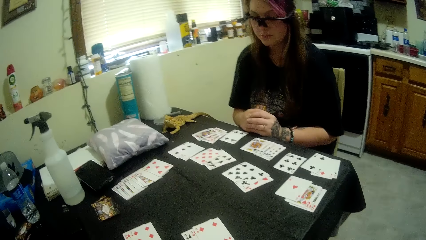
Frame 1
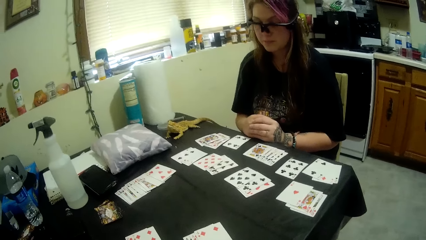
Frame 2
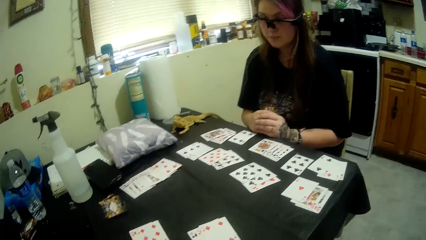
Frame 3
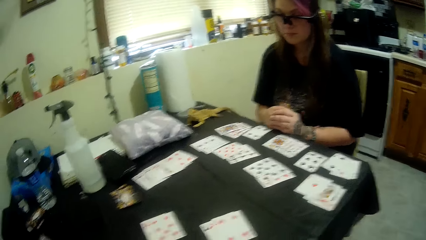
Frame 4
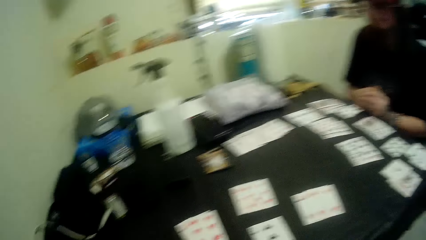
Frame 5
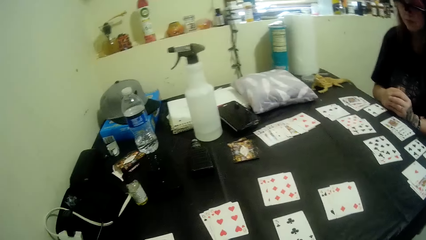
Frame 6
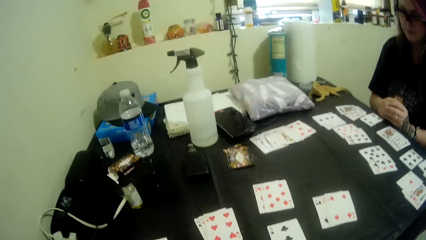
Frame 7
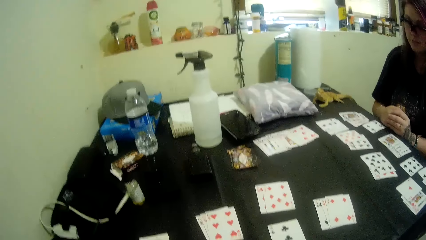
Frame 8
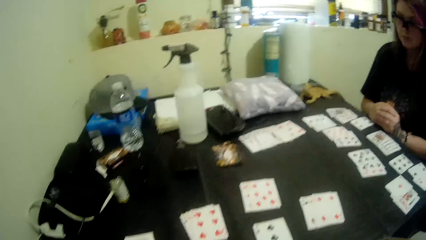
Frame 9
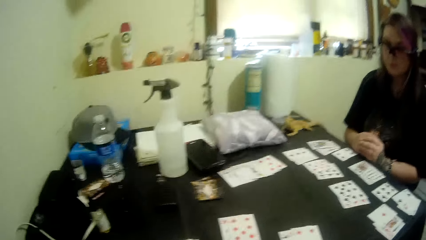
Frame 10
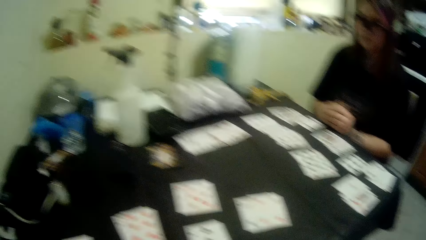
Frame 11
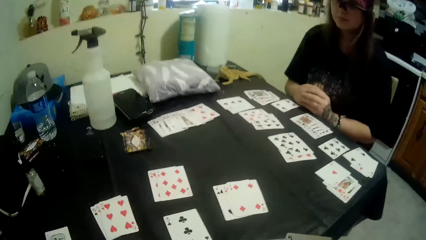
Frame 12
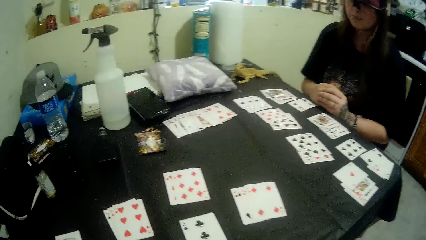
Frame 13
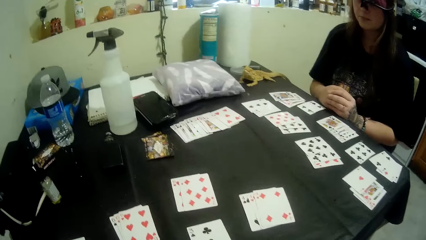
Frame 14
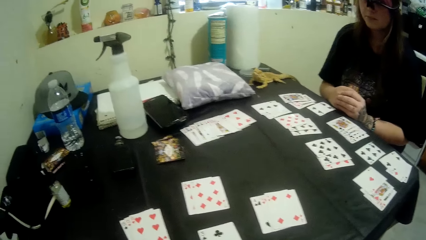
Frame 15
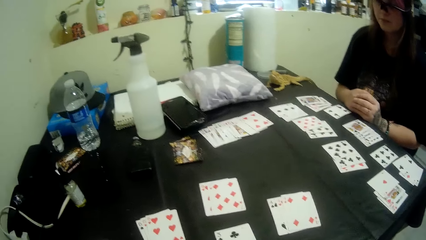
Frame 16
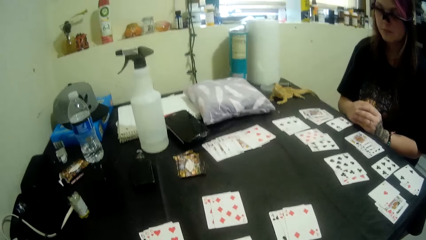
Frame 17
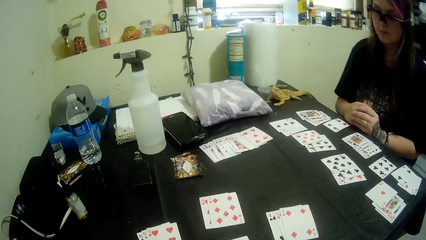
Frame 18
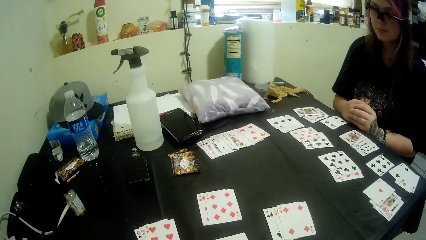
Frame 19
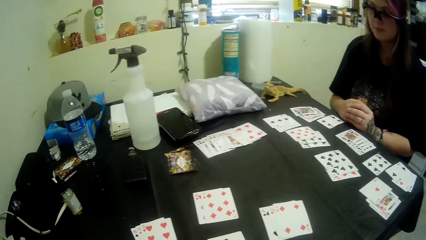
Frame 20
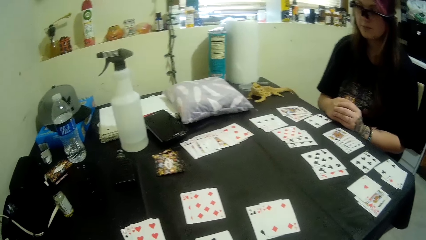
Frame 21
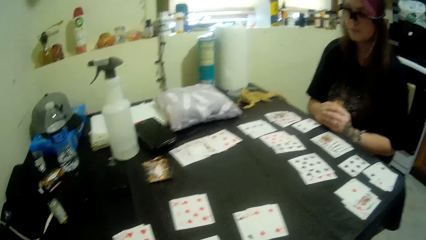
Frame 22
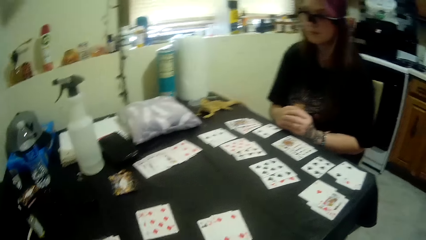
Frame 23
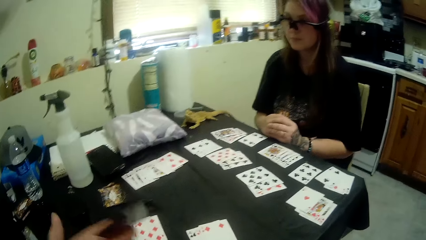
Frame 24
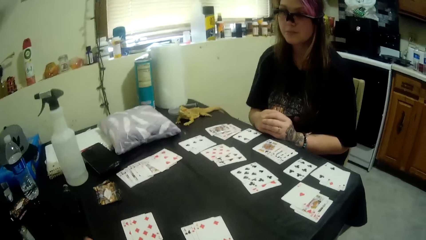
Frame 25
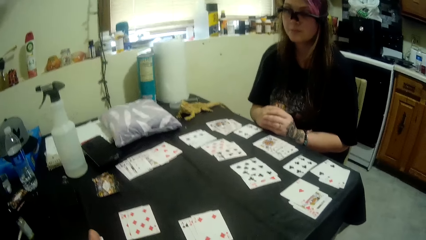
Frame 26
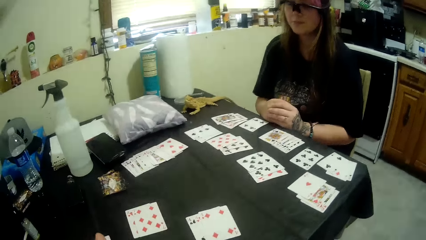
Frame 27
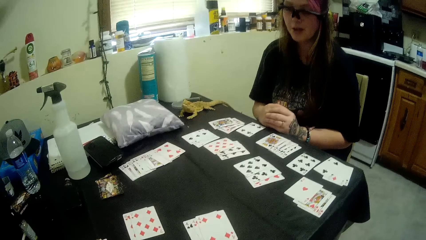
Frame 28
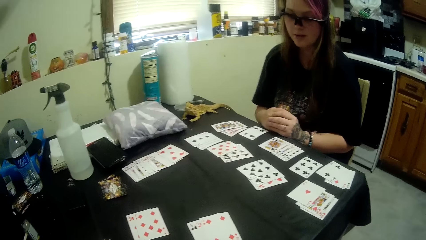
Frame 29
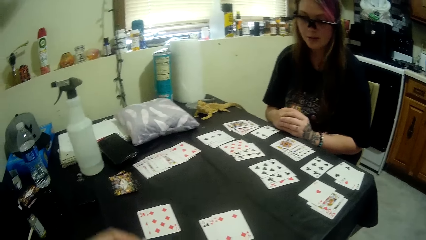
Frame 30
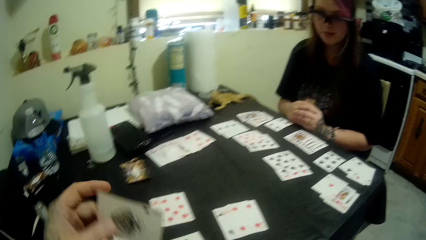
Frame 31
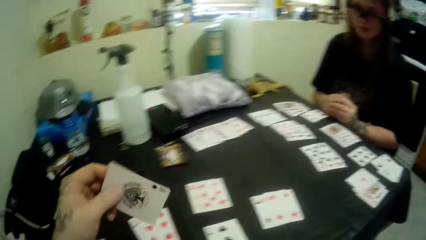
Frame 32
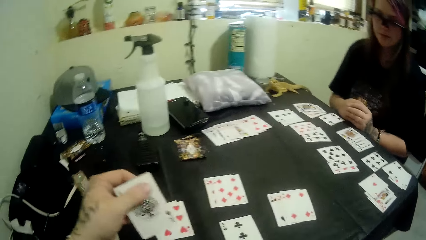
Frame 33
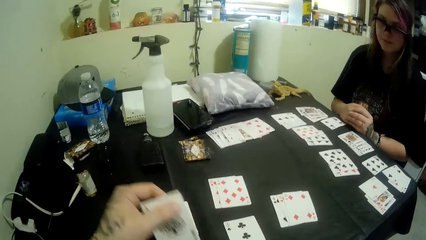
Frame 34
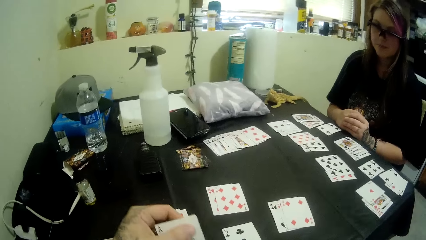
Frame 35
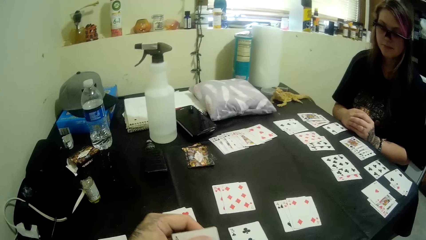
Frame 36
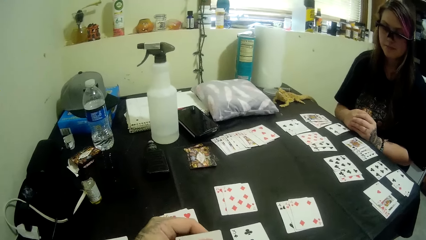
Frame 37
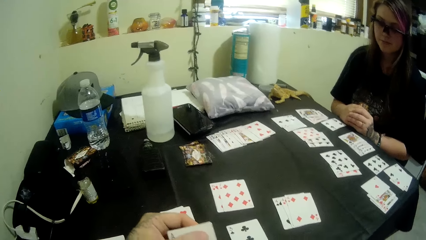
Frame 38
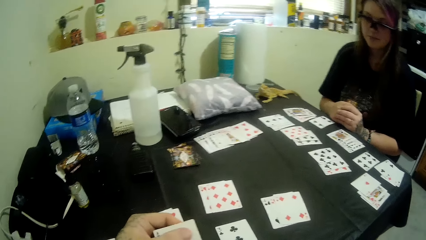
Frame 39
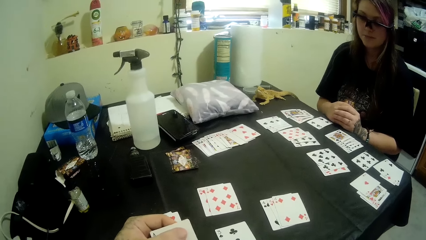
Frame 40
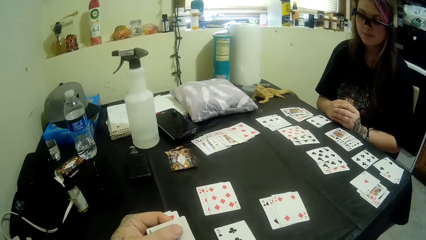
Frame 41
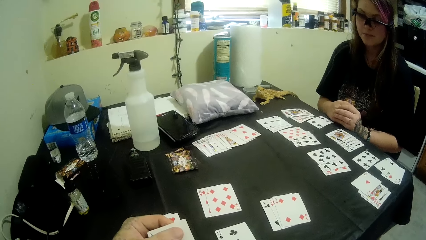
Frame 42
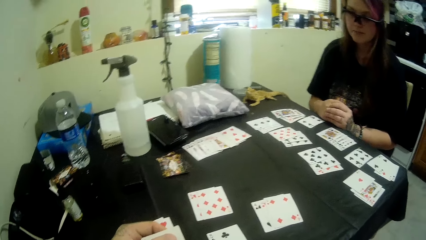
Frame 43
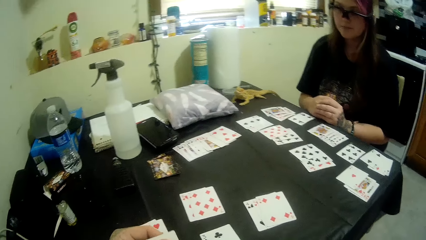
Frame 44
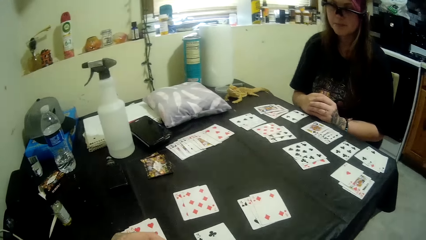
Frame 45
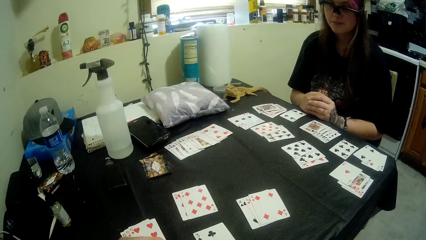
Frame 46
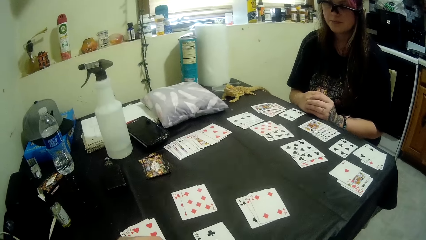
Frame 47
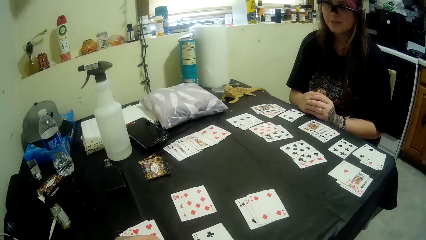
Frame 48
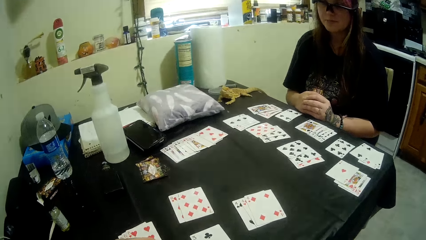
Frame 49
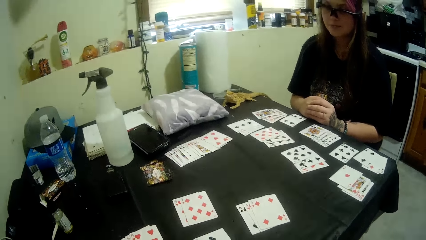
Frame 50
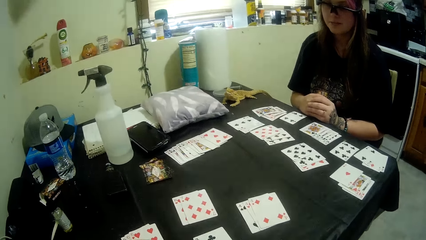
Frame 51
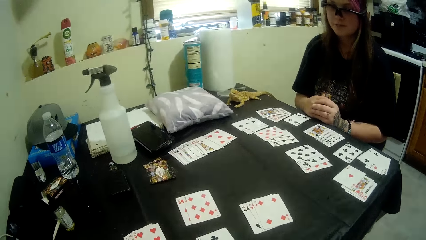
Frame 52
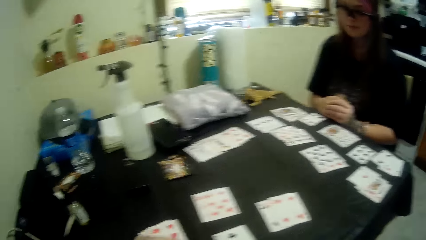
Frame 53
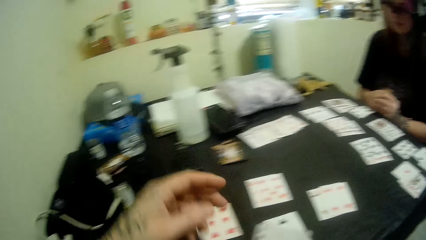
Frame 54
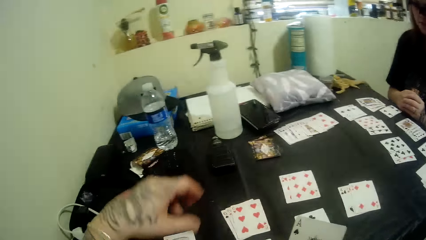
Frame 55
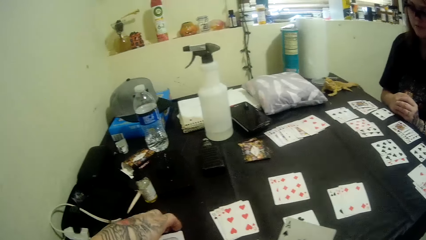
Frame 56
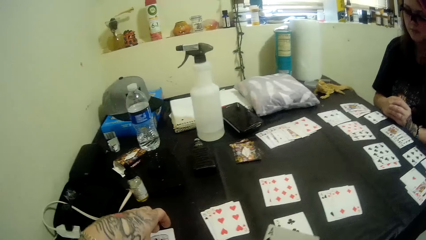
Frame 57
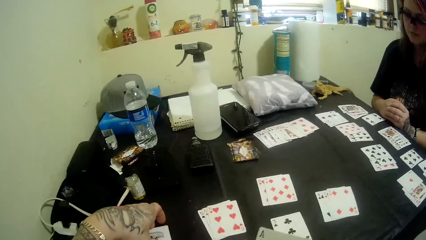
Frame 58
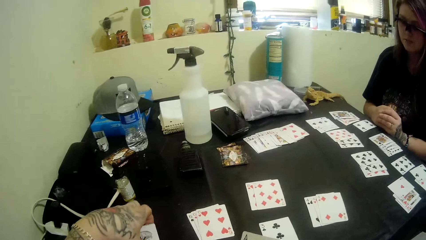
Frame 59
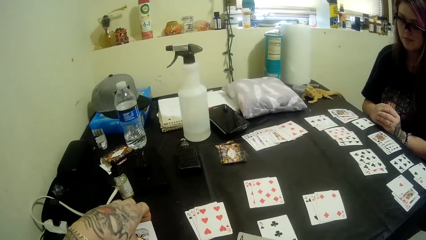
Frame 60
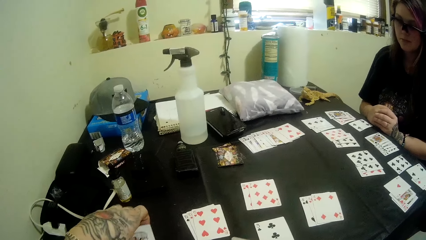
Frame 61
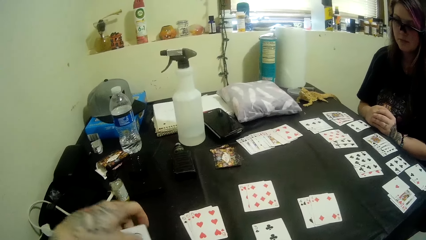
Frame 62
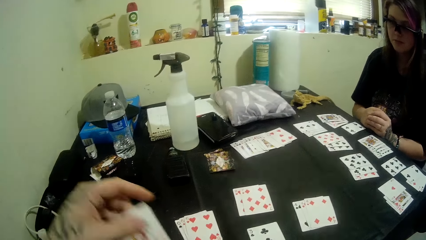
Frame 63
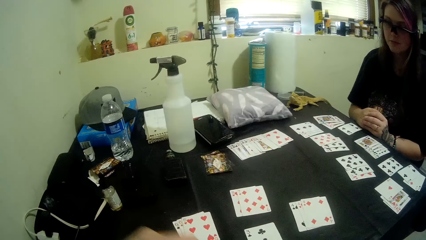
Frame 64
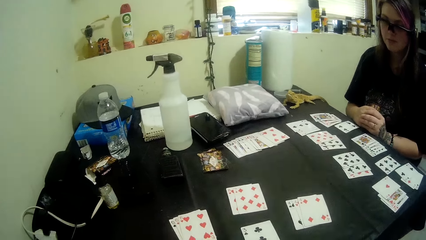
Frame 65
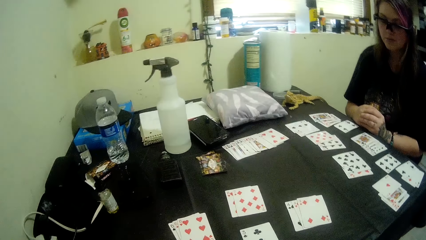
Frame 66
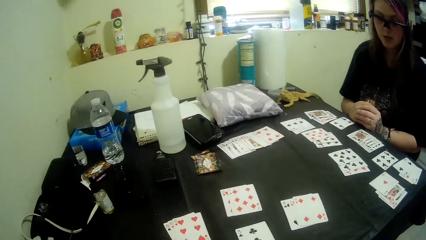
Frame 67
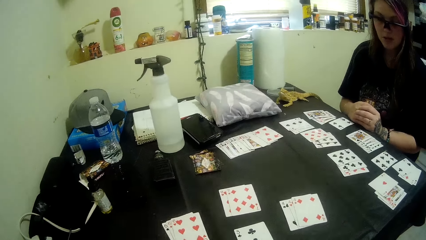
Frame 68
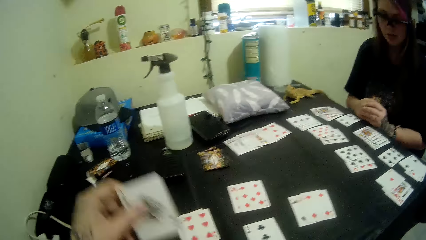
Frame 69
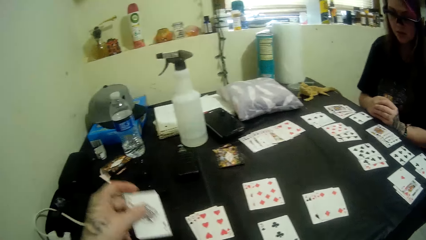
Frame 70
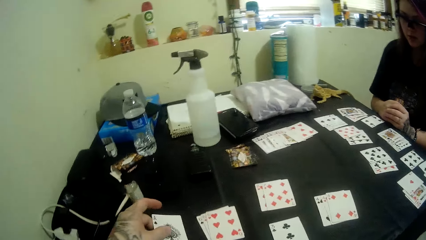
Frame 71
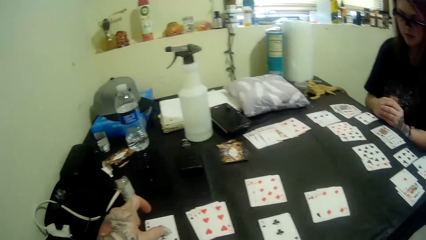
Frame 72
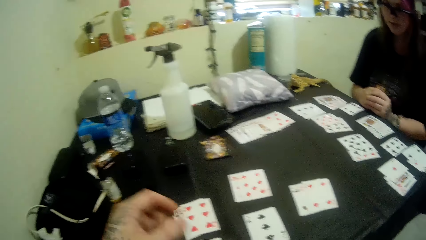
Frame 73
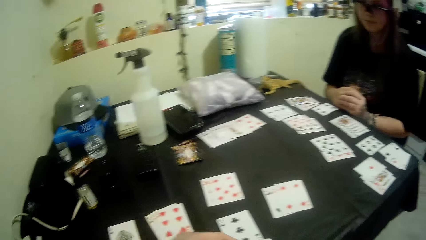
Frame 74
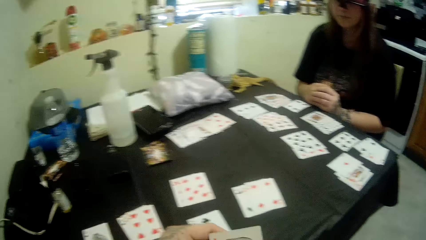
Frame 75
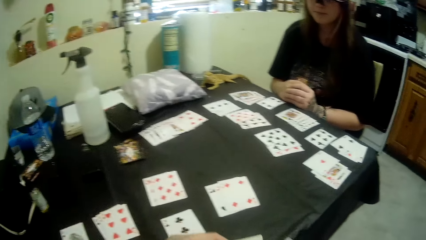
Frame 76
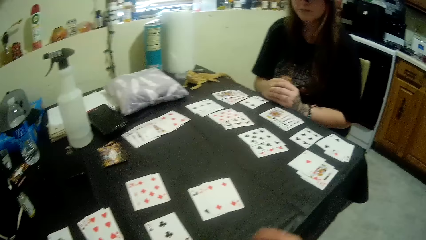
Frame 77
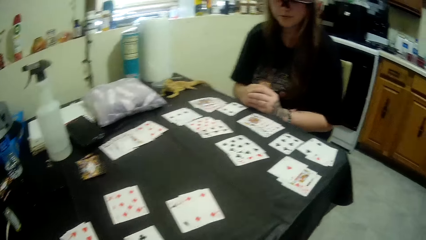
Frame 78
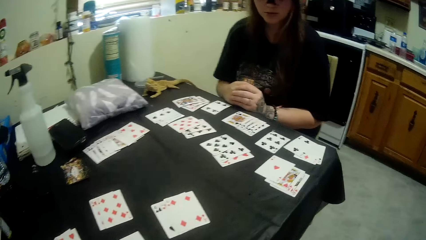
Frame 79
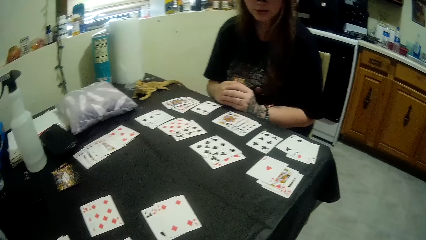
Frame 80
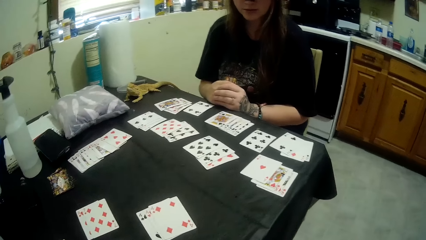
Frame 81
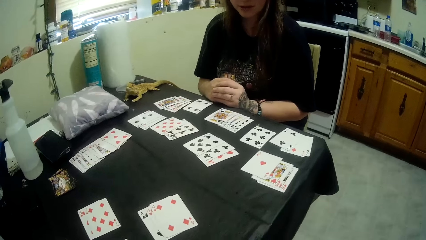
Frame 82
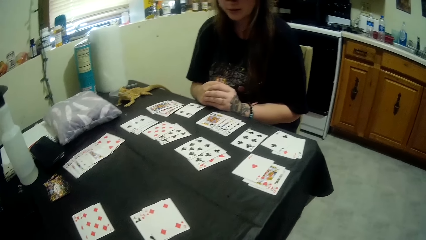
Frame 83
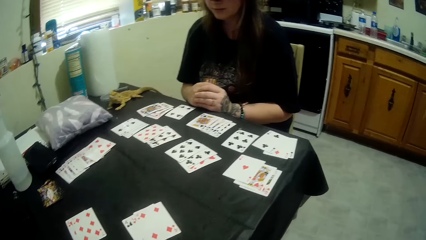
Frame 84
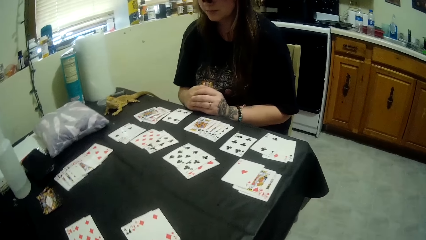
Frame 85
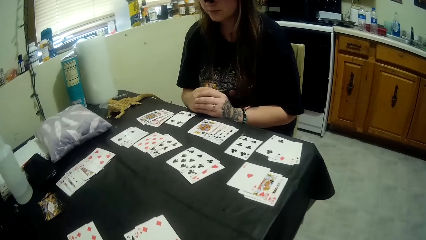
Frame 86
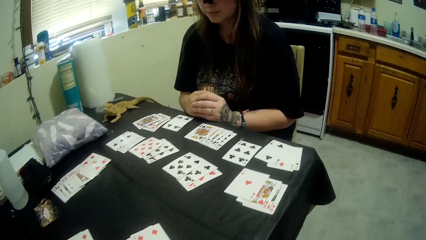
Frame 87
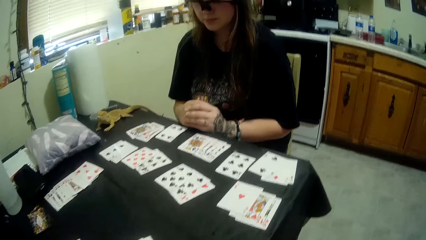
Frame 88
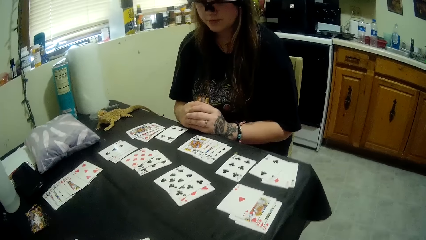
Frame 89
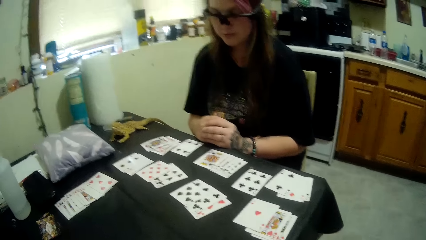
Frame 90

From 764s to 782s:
The camera wearer takes more playing cards from the table. They put a playing card on the table.
